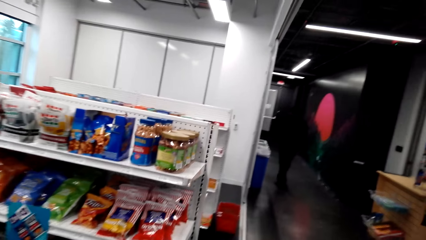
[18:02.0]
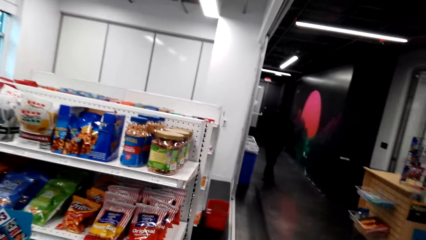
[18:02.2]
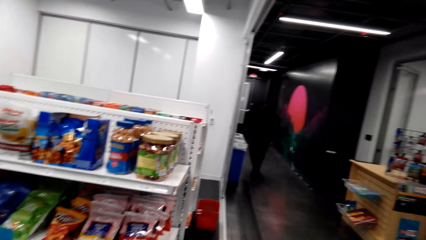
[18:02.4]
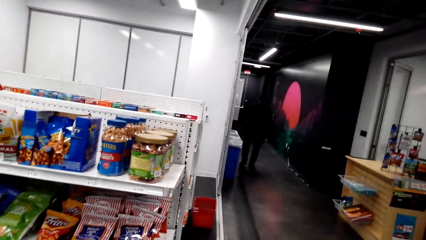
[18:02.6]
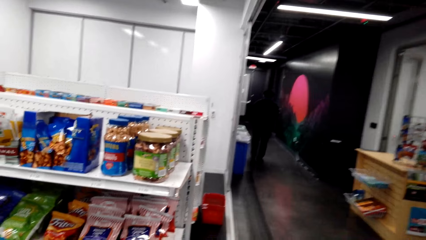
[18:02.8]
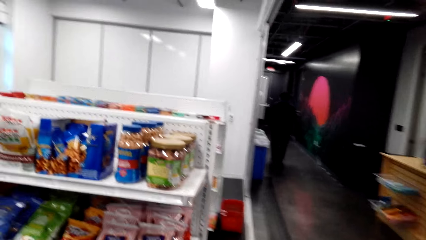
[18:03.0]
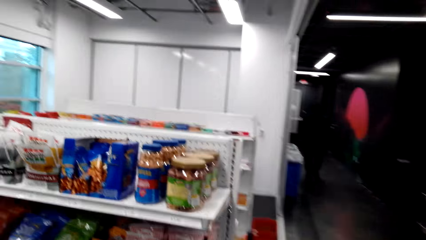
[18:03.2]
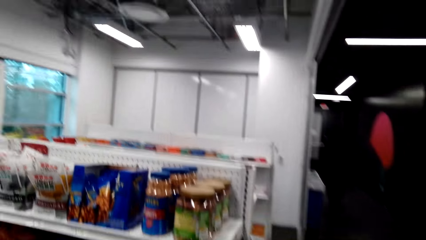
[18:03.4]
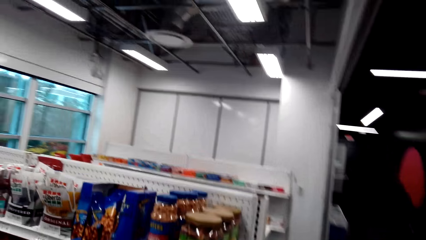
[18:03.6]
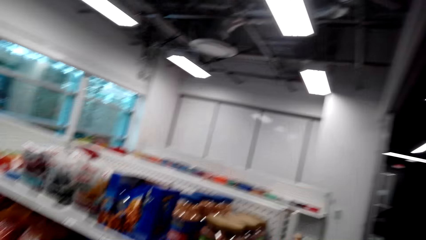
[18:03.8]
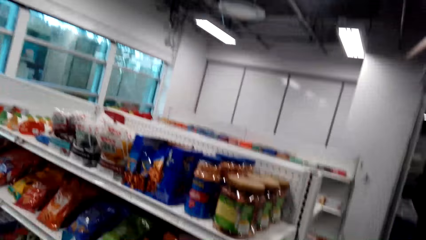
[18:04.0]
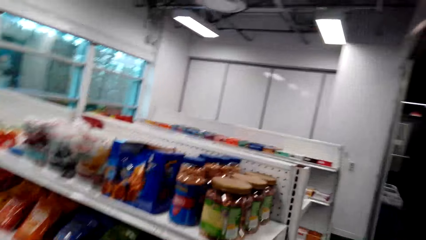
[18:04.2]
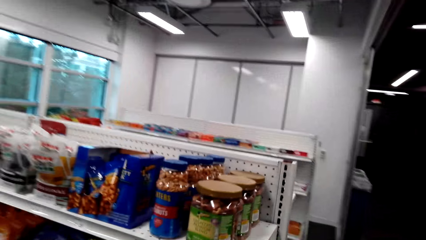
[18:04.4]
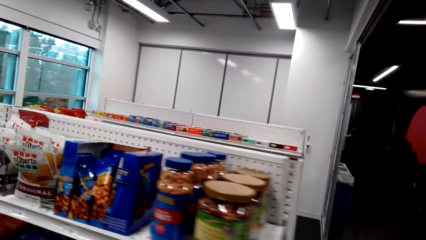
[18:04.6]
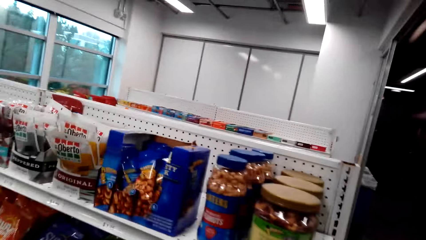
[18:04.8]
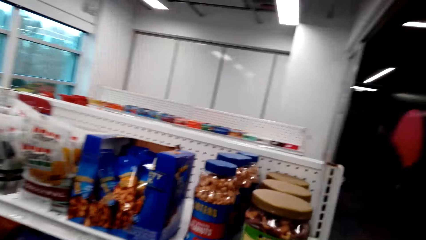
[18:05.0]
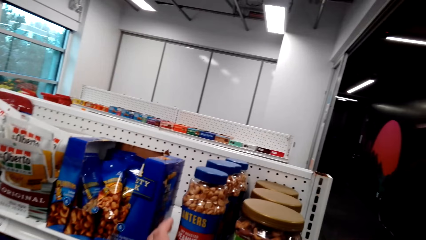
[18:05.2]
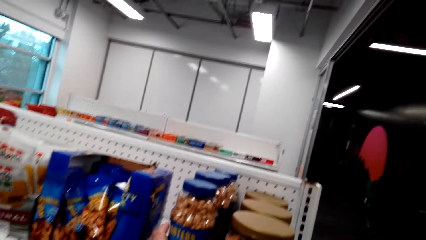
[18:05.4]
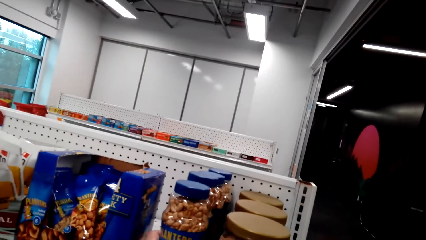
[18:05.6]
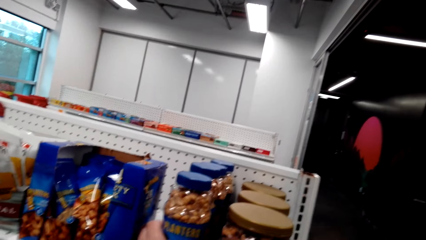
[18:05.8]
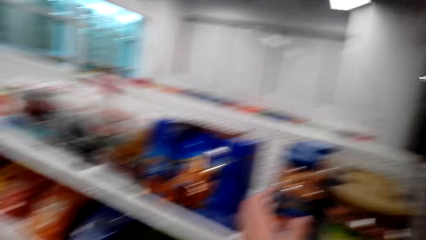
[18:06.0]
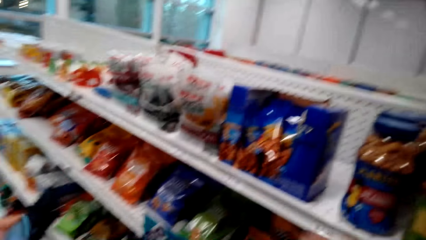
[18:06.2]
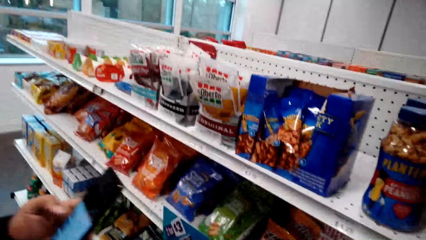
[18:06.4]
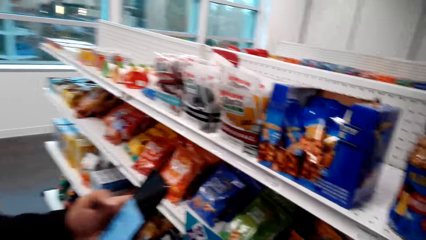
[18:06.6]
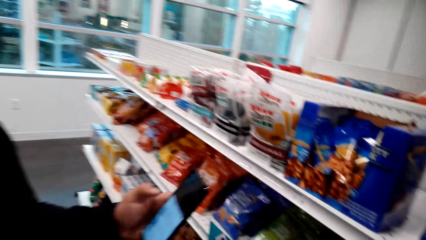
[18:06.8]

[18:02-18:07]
The camera wearer touches a container of peanuts on the shelf.

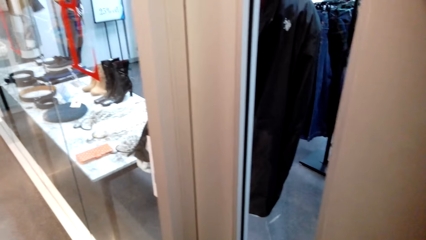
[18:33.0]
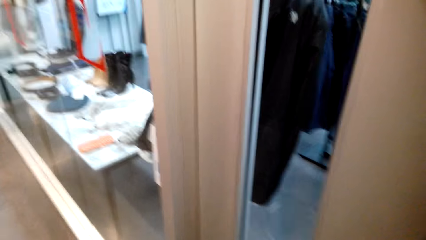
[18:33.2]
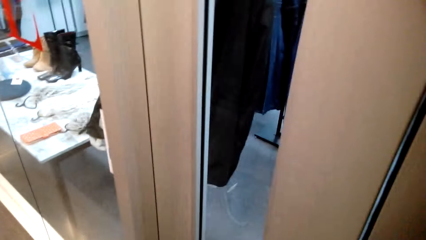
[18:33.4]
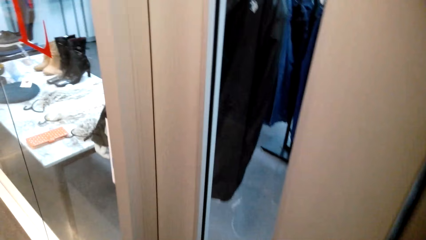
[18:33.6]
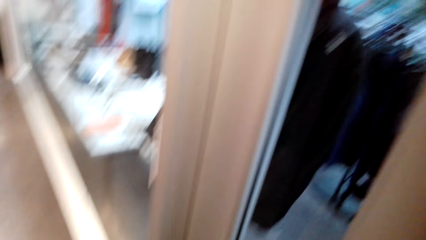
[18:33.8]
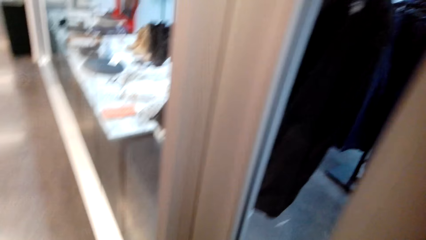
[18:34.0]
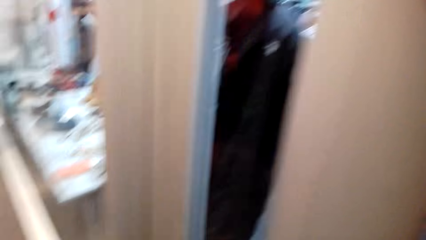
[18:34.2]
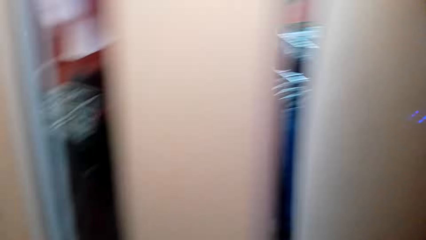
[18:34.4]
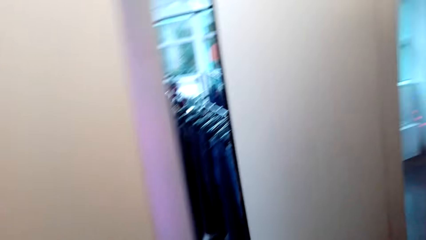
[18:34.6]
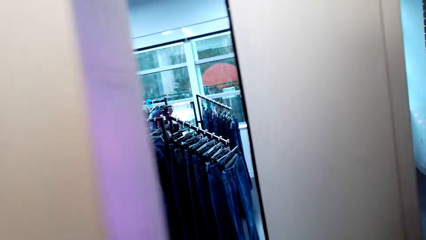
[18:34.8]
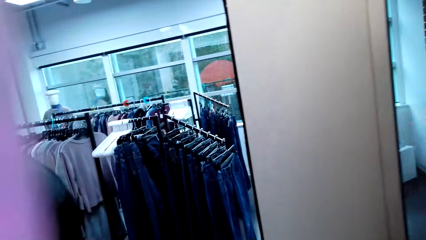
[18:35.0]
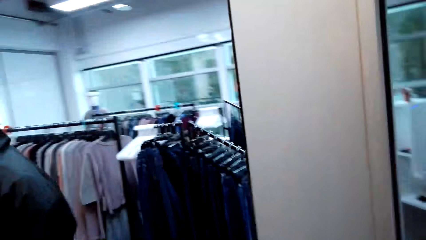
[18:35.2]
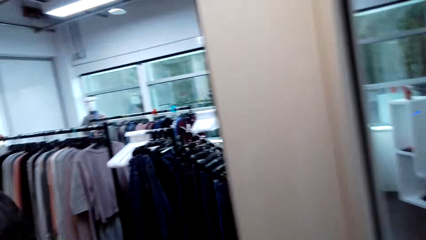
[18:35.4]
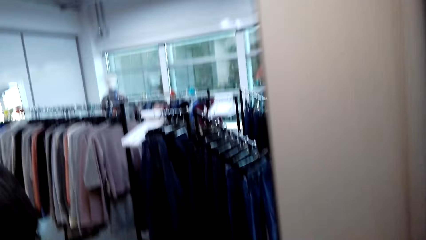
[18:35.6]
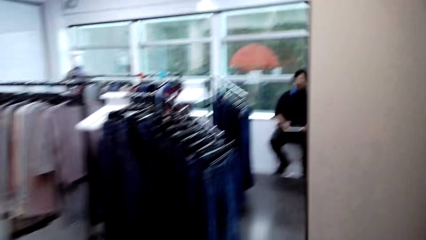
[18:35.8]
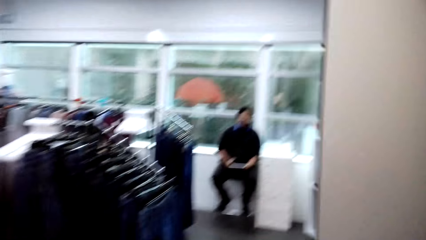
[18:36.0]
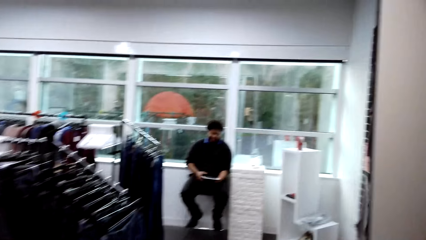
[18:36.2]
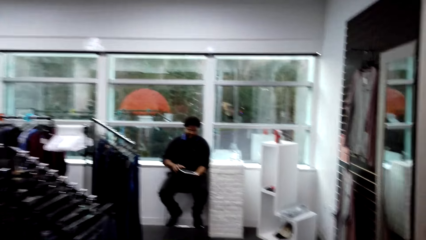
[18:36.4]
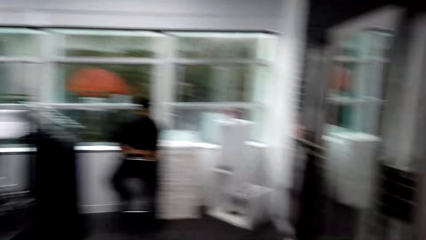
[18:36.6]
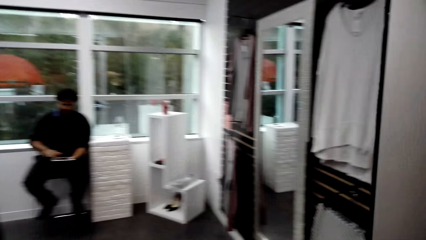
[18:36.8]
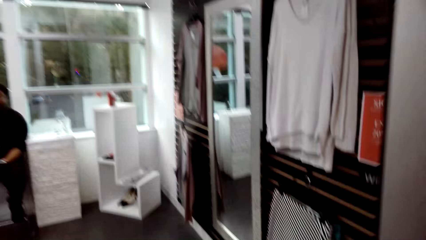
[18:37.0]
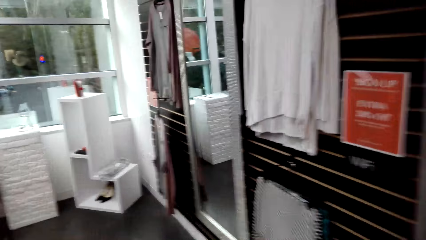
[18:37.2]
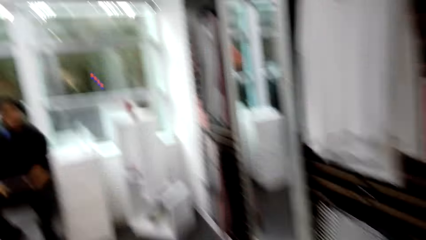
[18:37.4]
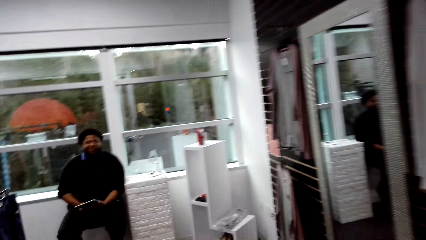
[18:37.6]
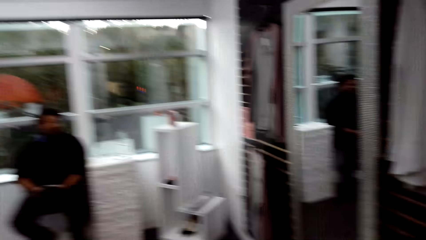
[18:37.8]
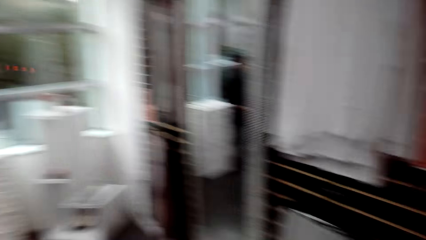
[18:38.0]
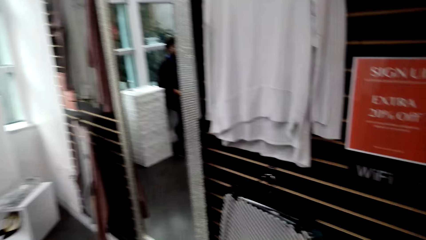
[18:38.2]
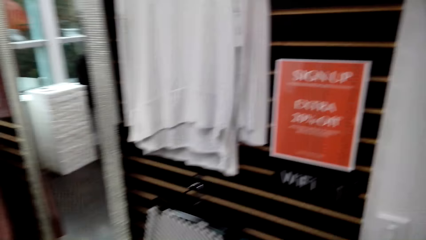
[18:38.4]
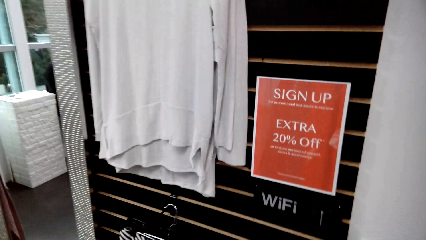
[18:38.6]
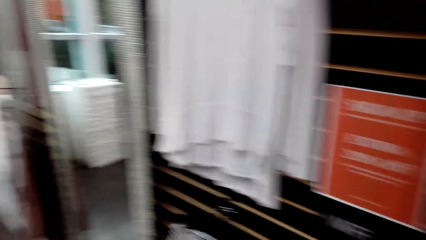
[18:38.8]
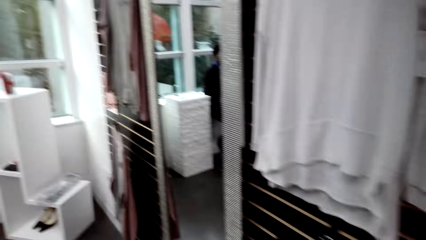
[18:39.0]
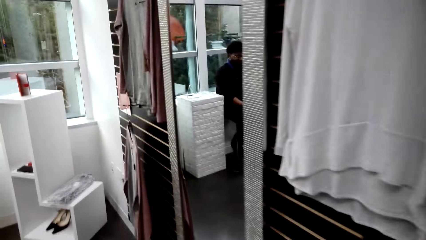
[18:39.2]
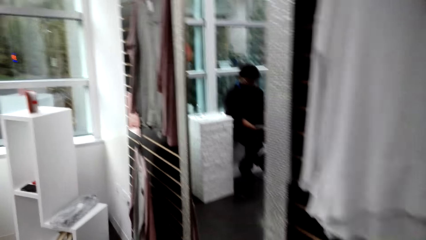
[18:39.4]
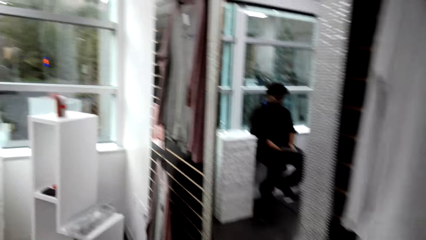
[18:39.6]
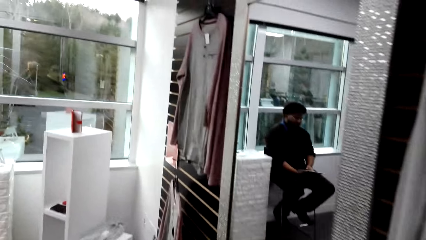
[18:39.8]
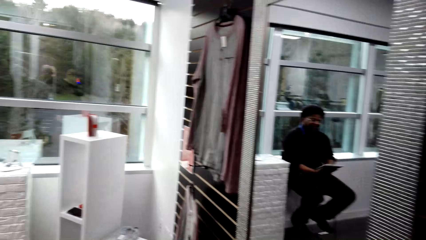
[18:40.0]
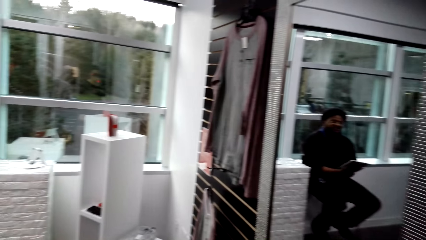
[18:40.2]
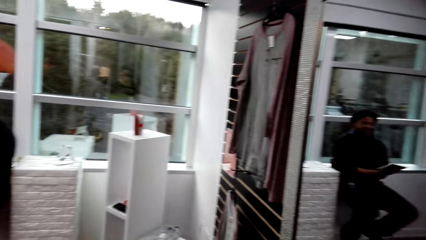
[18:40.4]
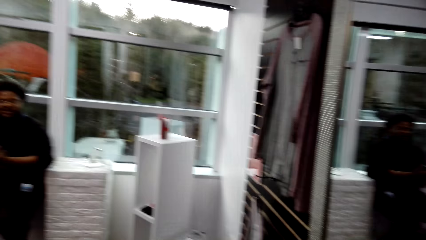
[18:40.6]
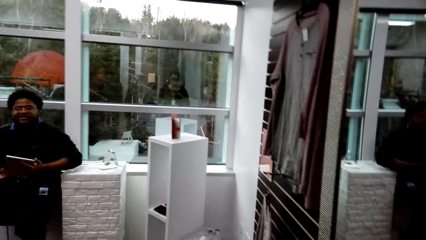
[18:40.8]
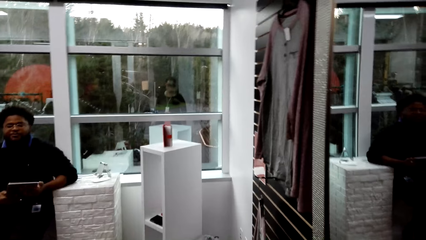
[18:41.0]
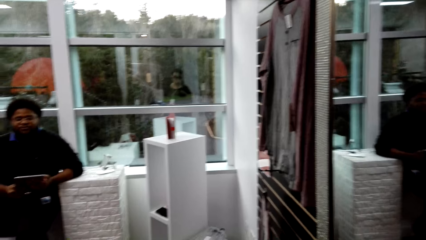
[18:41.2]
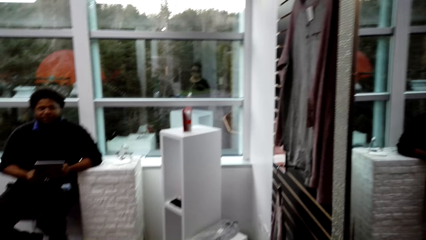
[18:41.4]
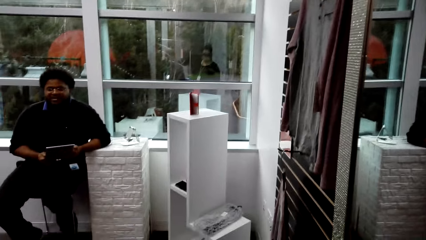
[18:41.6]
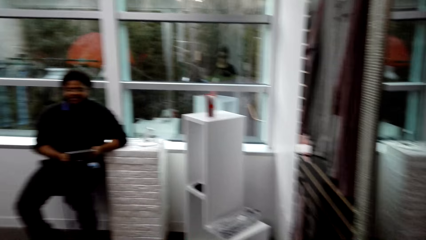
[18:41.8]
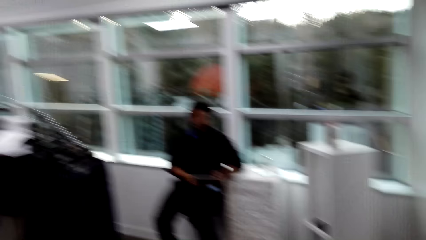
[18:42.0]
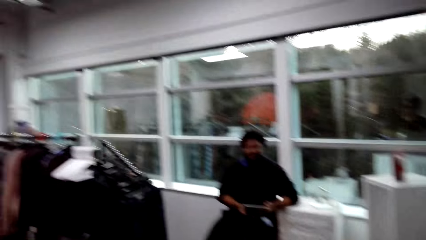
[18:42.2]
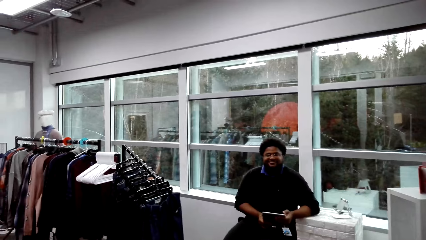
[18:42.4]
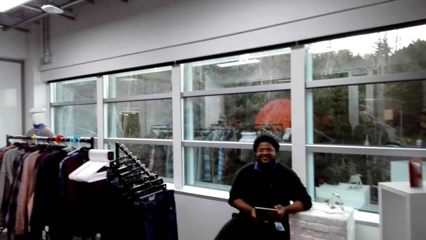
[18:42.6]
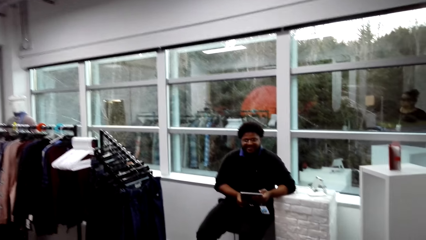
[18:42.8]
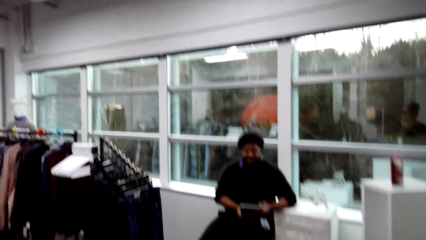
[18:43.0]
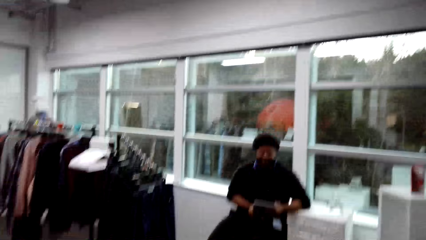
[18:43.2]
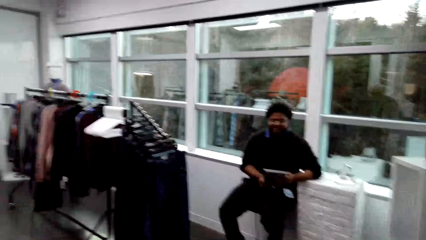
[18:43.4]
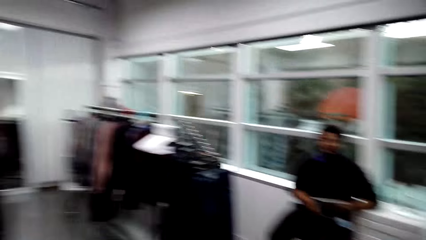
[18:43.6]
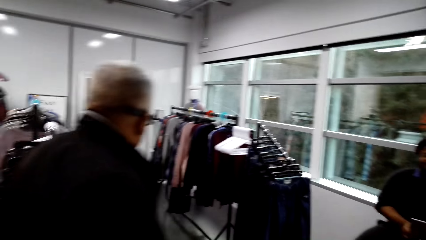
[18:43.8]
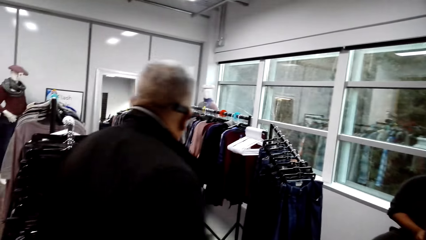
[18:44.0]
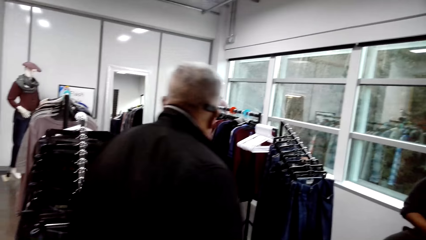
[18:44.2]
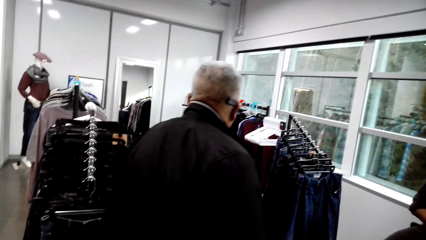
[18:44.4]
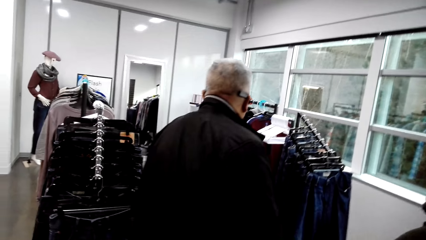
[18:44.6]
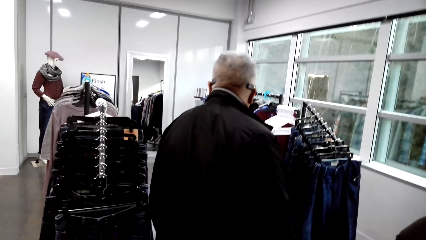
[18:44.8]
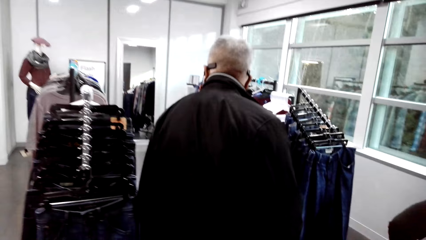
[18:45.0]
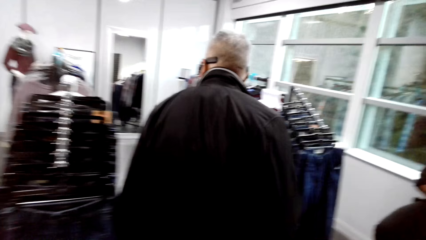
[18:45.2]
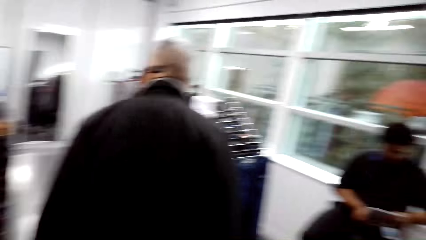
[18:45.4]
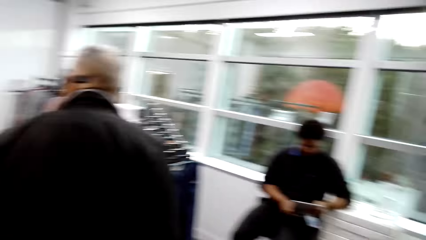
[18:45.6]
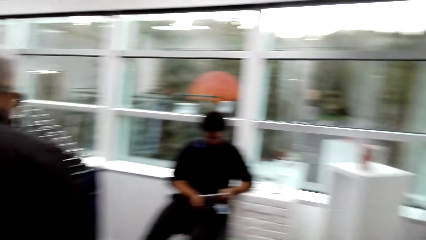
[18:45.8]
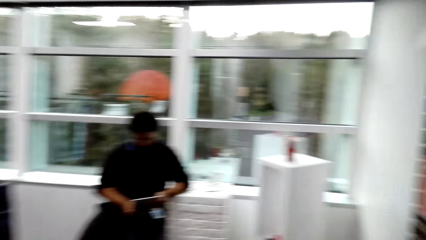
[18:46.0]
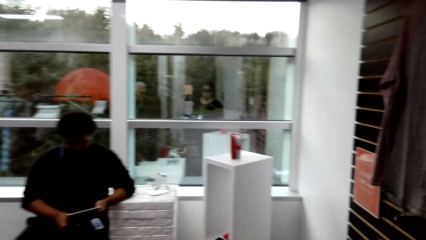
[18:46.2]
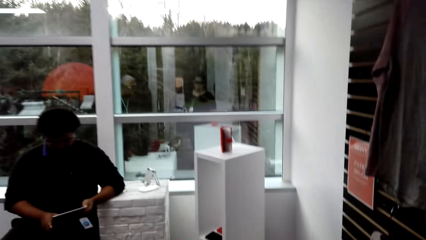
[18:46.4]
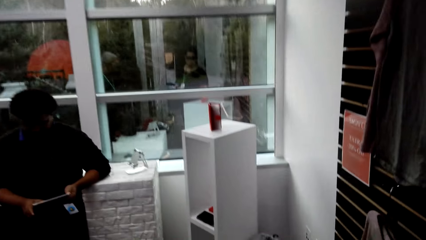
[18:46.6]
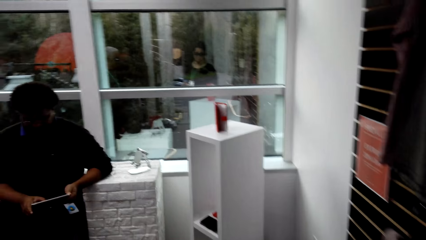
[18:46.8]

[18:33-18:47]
The camera wearer opens a door of the clothing store. A man sits on a chair in the clothing store. Another man walks around in the clothing store.
